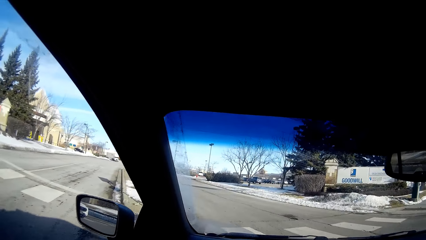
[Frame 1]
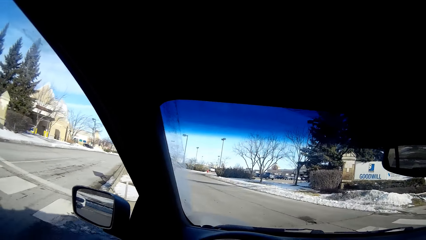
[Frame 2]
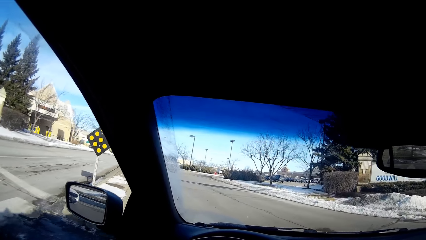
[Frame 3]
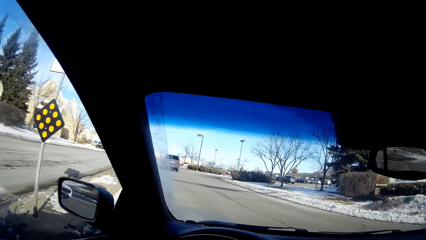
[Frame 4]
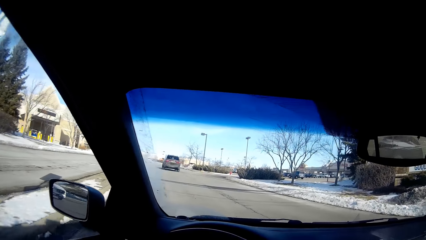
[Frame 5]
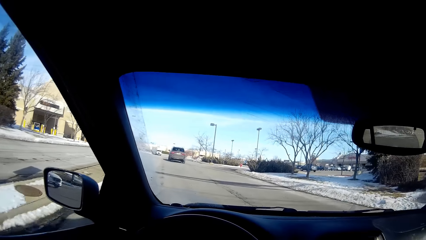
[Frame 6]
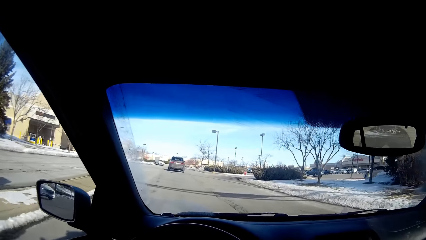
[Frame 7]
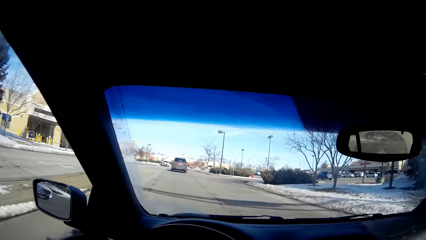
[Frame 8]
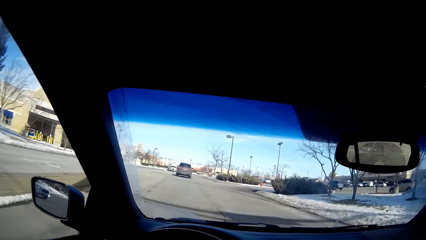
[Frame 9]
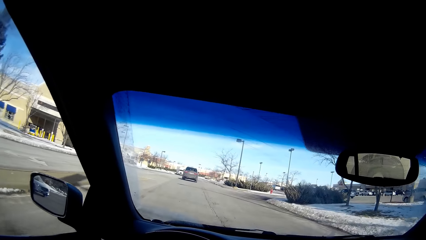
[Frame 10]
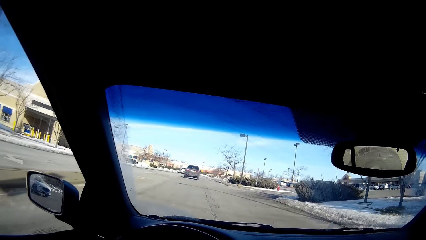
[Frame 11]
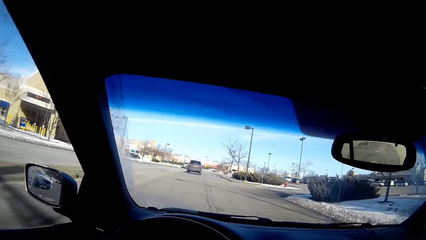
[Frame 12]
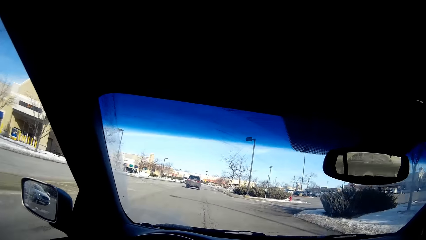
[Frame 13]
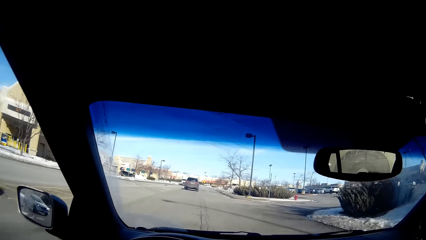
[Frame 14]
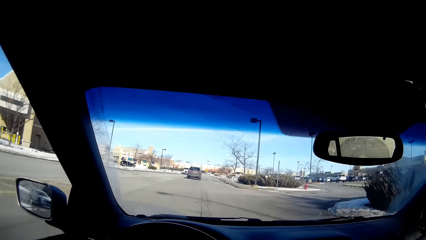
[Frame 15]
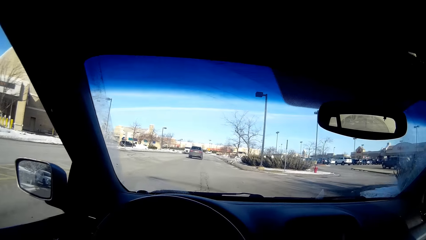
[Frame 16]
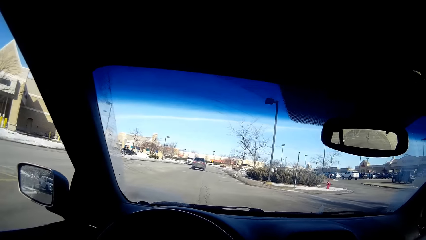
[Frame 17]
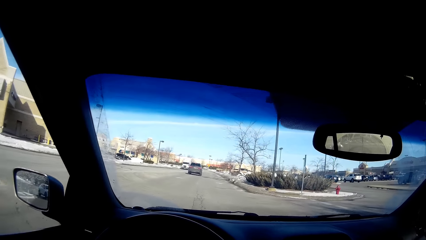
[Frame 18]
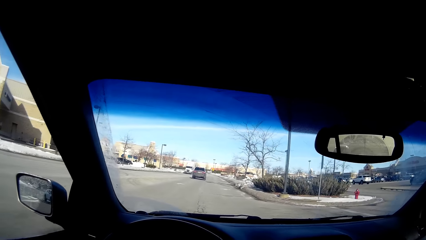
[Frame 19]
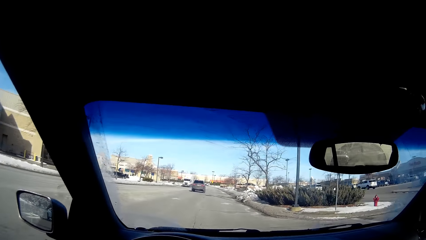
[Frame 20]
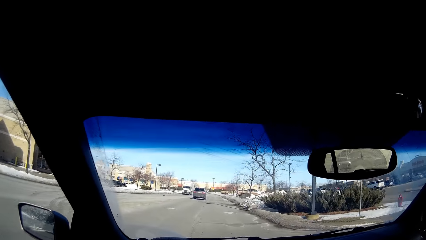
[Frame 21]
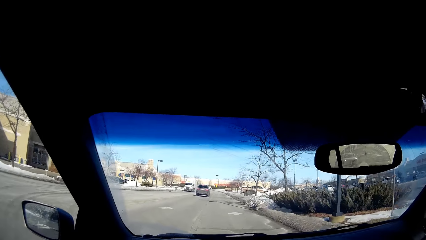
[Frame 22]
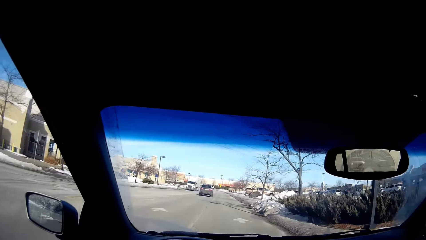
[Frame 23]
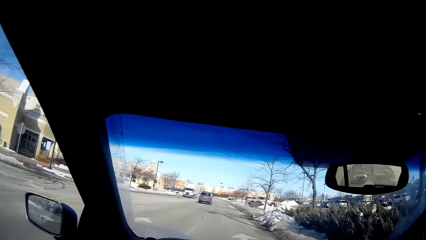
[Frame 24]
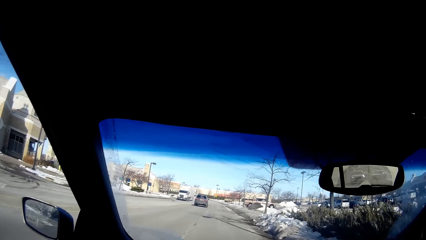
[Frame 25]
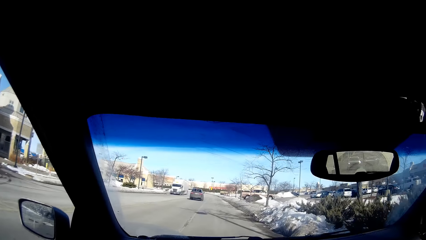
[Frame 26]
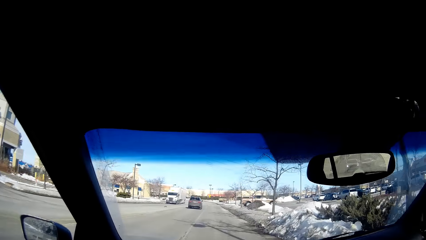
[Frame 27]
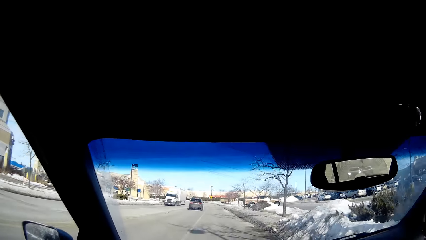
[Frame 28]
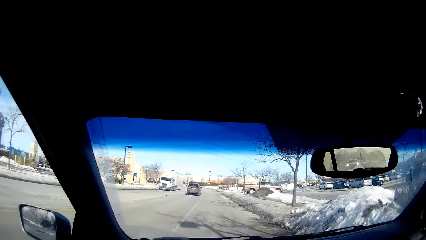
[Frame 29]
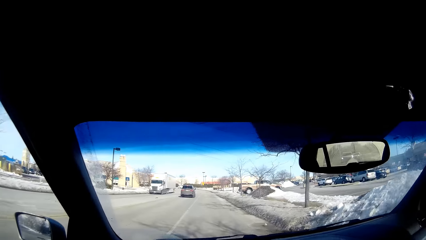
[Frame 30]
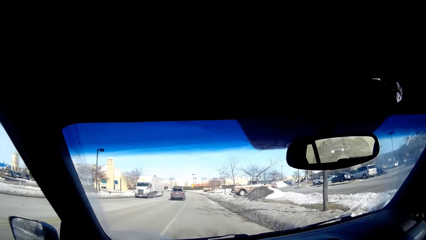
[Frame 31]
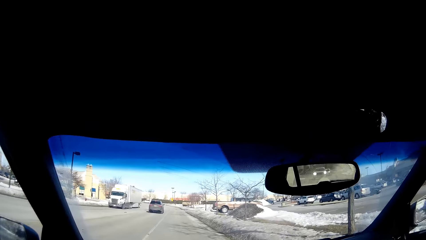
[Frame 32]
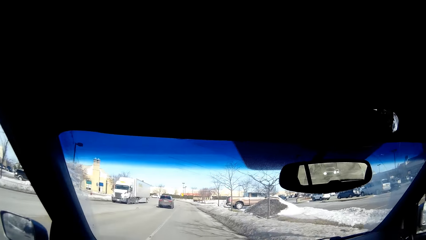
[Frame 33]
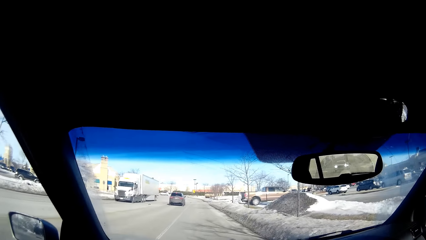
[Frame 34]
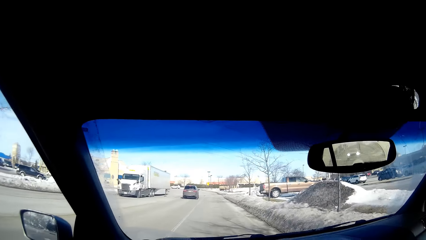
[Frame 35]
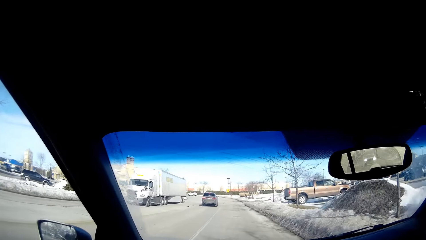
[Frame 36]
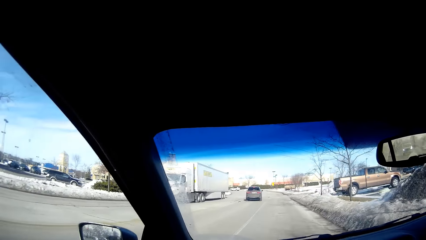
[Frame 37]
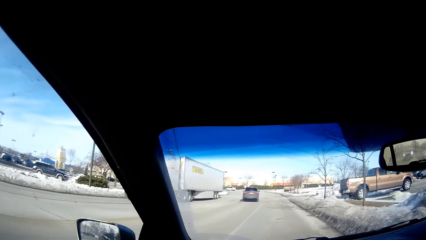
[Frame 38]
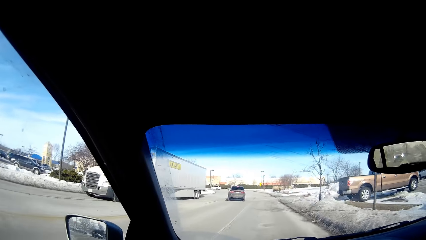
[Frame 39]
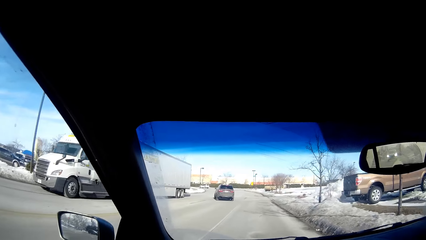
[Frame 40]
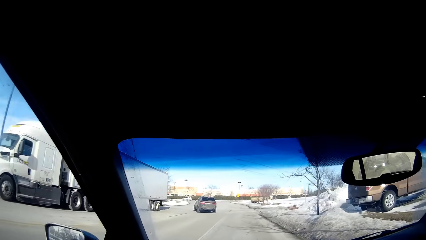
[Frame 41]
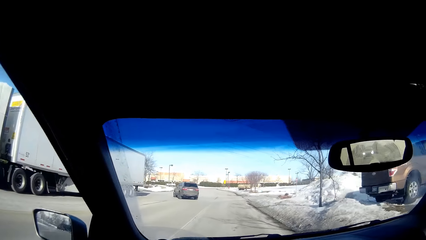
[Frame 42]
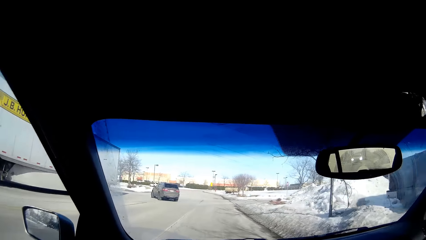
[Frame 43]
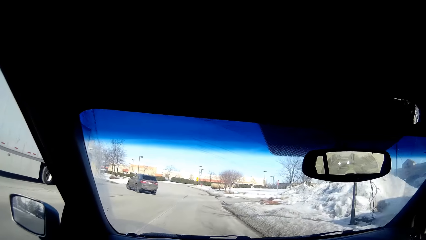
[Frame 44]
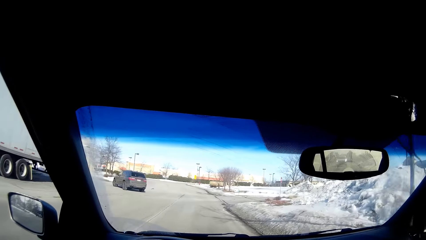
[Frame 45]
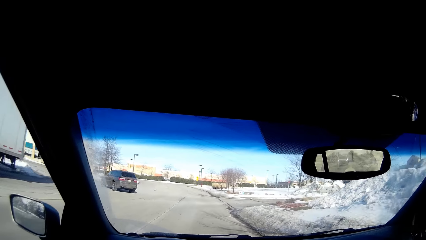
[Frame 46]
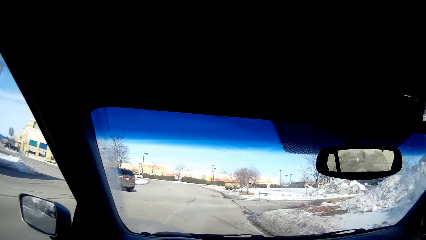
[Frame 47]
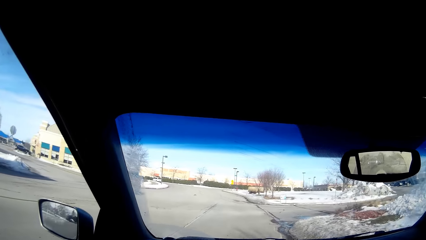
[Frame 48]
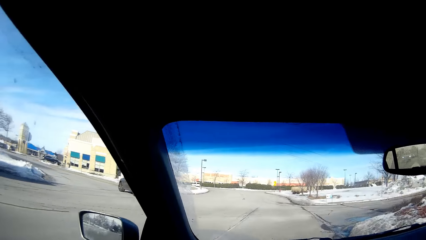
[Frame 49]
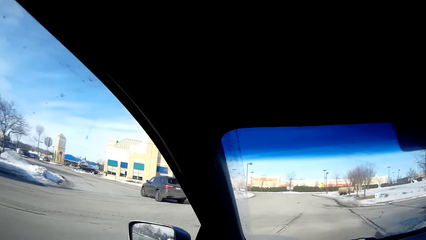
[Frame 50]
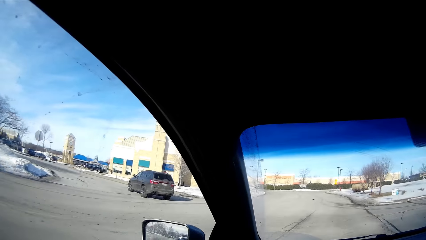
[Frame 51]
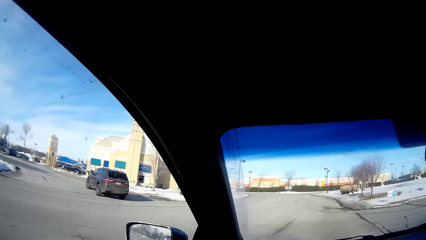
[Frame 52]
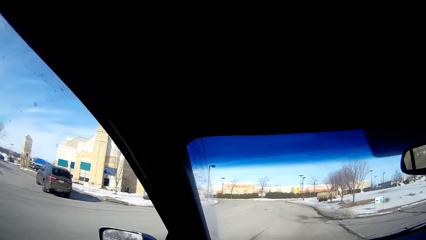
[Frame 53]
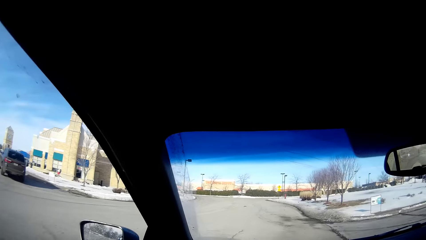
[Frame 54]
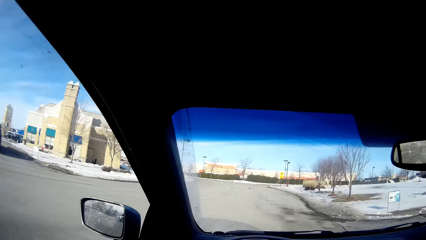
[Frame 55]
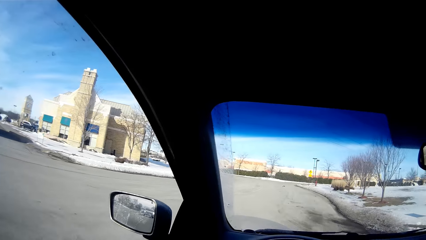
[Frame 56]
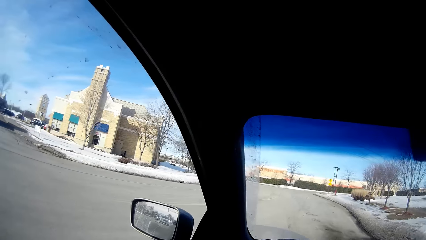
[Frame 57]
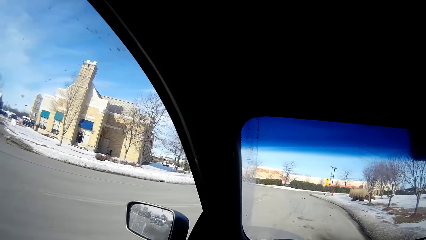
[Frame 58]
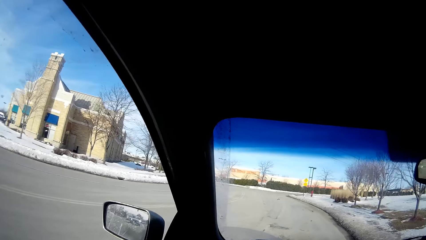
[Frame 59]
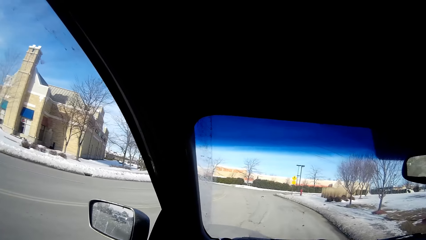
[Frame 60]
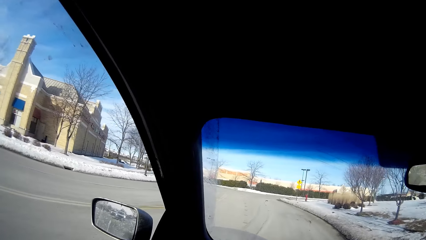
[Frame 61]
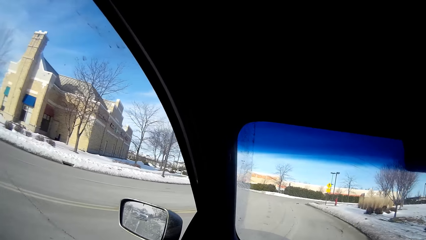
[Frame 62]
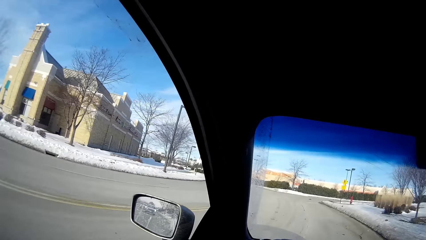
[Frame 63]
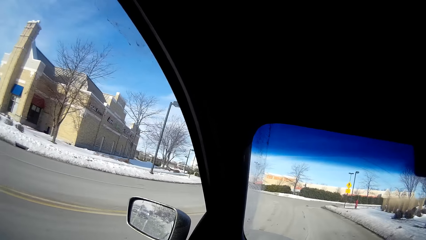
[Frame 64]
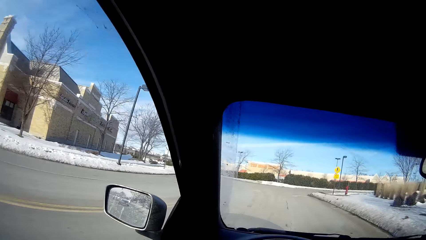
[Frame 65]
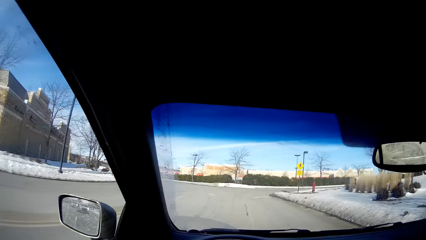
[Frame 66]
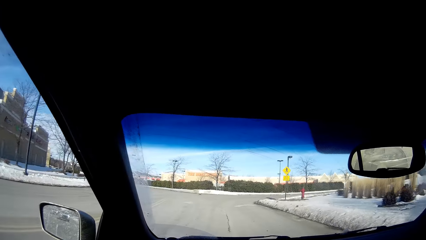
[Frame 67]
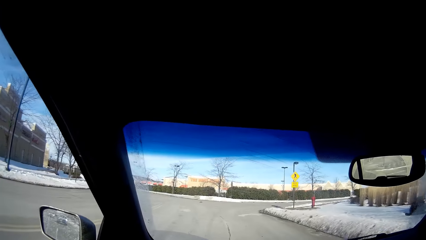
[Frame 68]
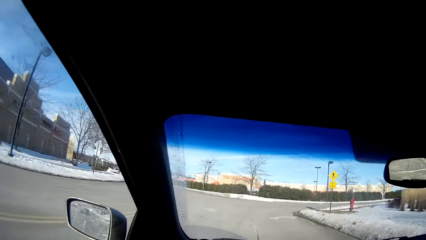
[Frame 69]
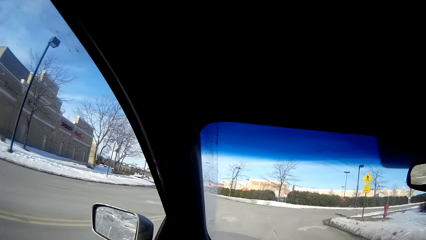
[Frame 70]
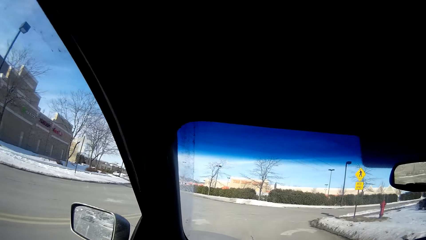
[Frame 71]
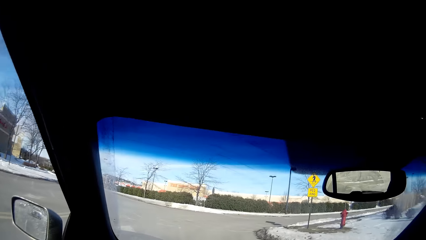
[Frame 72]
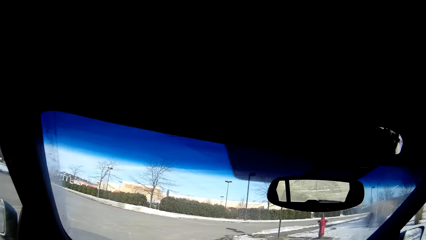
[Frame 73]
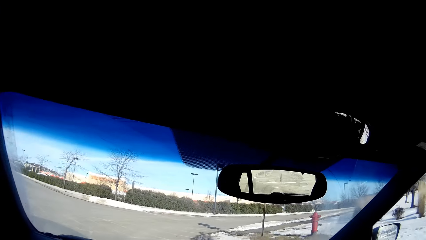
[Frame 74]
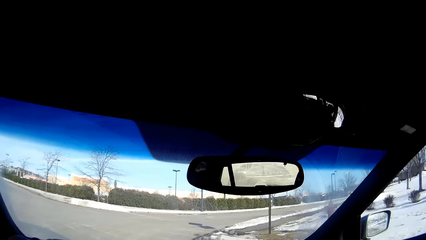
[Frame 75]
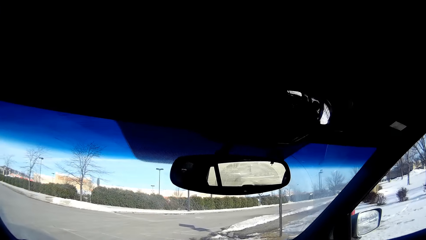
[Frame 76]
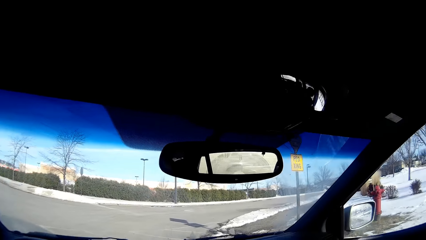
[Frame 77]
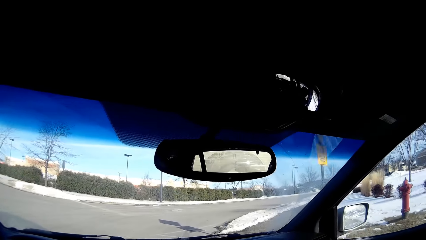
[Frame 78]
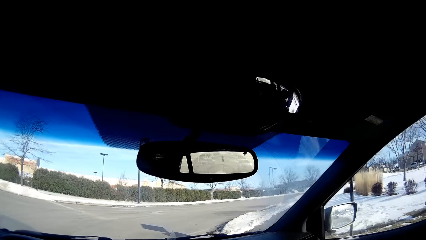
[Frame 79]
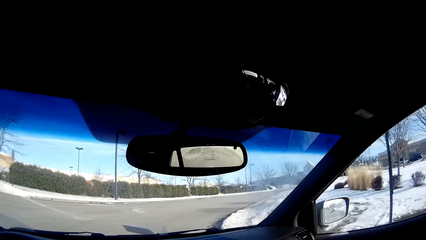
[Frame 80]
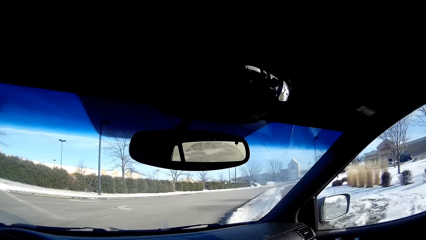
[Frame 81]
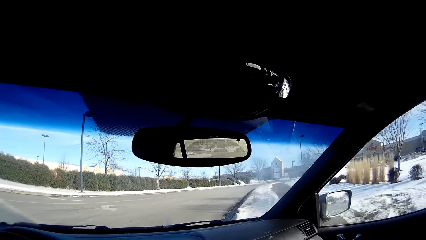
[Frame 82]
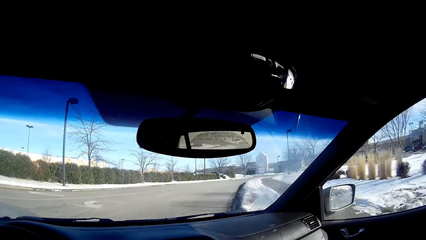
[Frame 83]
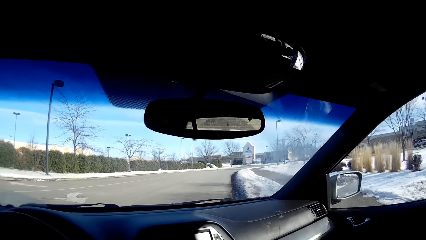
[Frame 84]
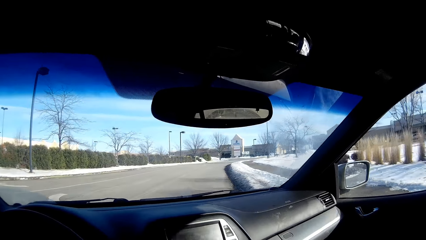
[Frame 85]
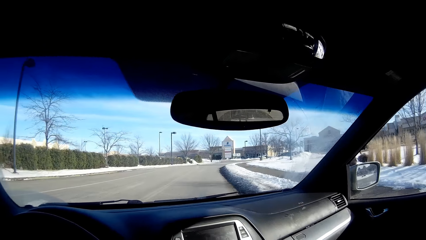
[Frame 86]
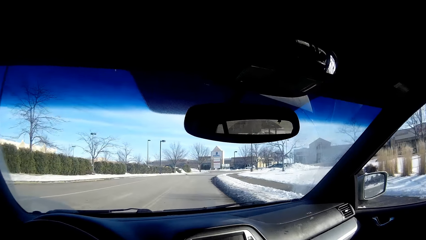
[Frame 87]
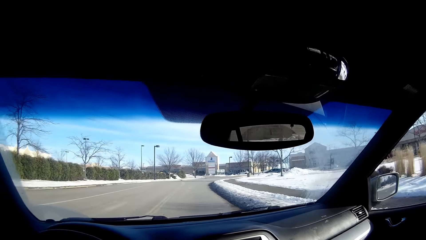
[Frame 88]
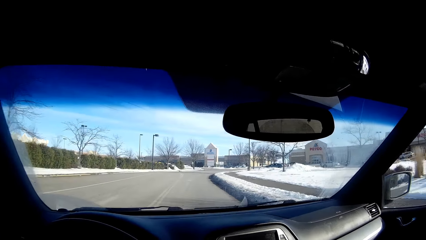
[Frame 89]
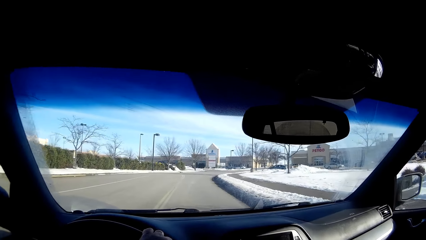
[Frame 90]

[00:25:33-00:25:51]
The camera wearer drives the car forward on the road. They drive the car past the corner.
